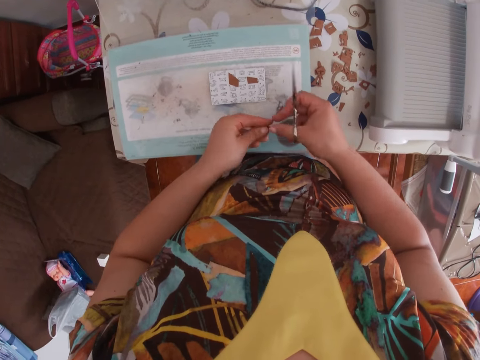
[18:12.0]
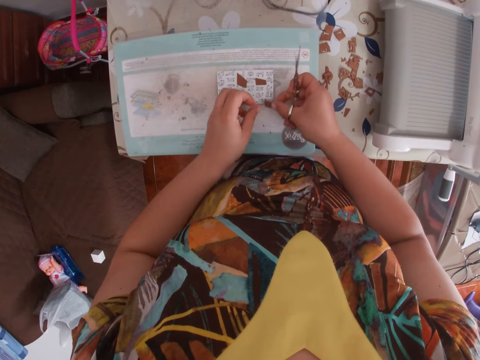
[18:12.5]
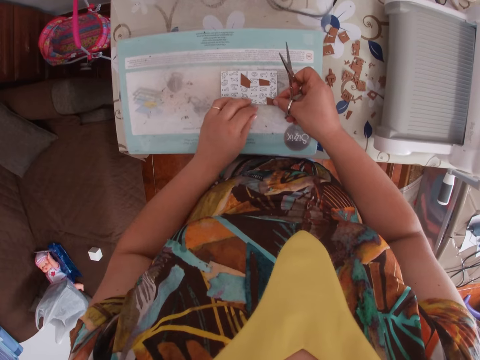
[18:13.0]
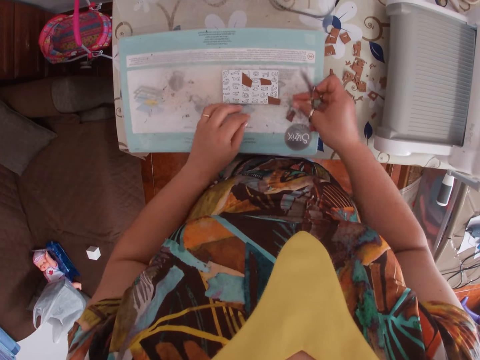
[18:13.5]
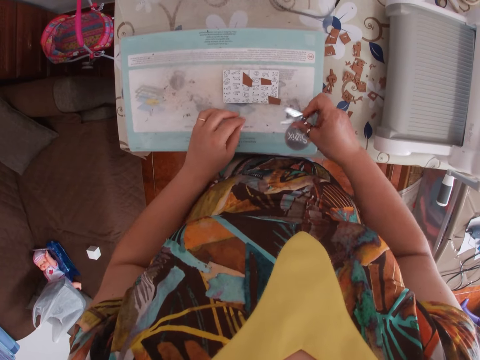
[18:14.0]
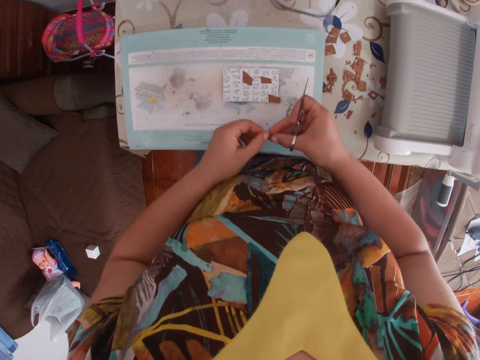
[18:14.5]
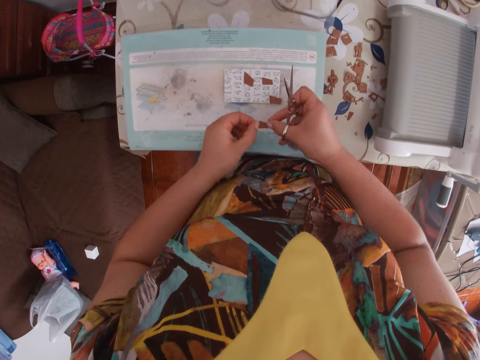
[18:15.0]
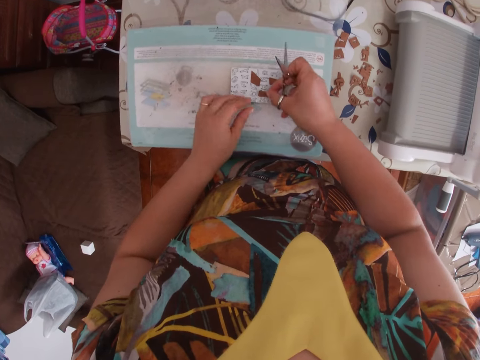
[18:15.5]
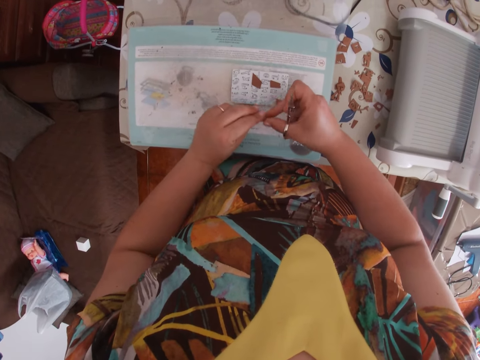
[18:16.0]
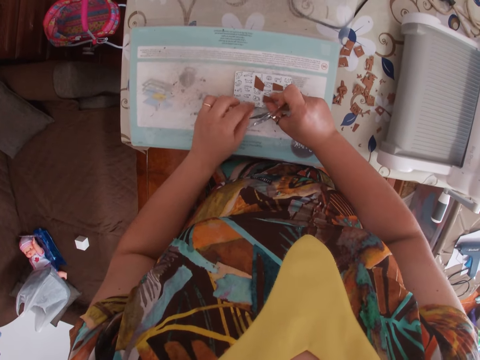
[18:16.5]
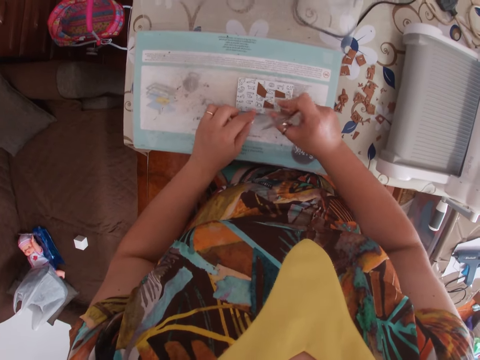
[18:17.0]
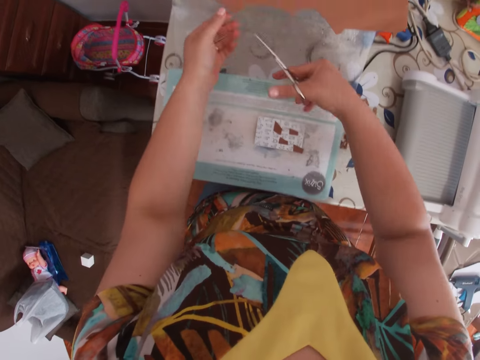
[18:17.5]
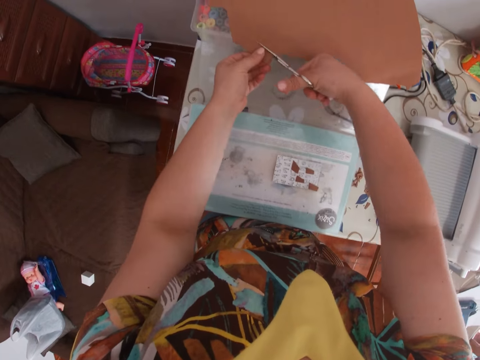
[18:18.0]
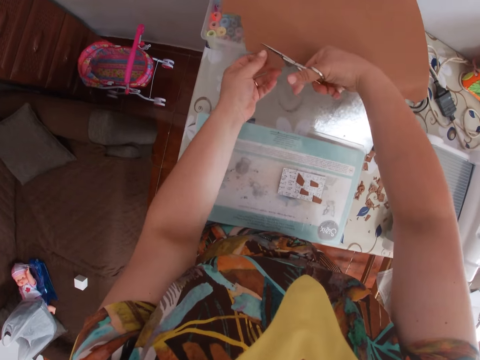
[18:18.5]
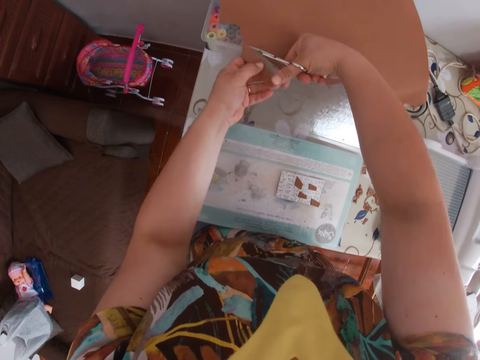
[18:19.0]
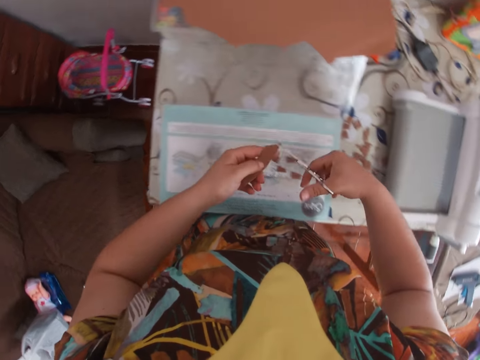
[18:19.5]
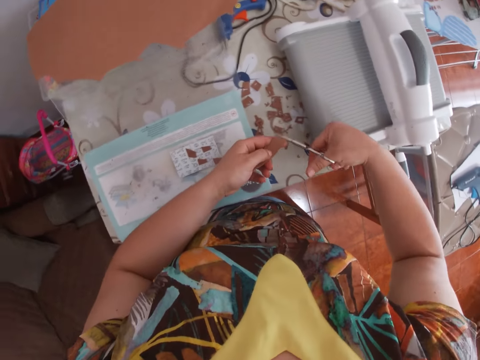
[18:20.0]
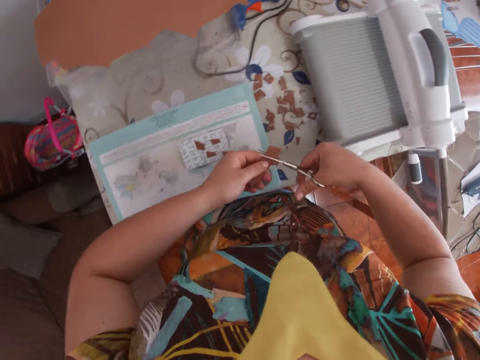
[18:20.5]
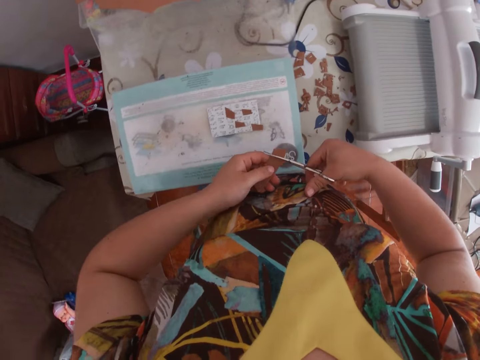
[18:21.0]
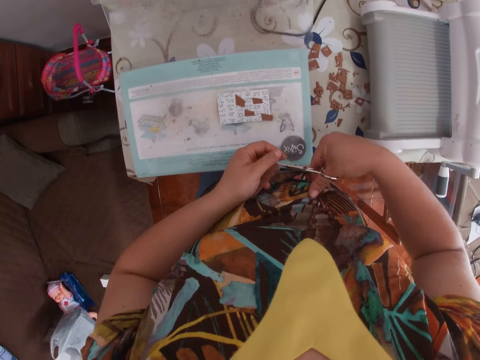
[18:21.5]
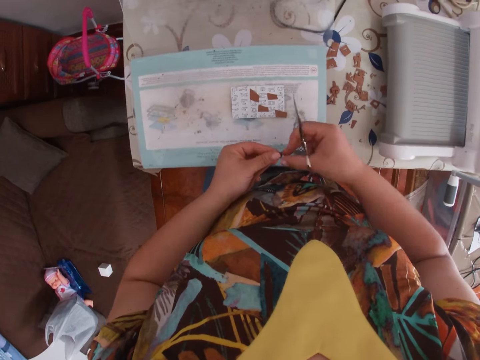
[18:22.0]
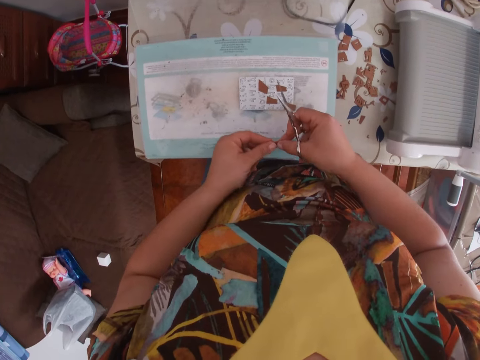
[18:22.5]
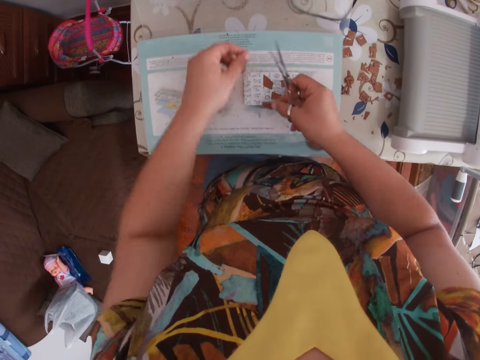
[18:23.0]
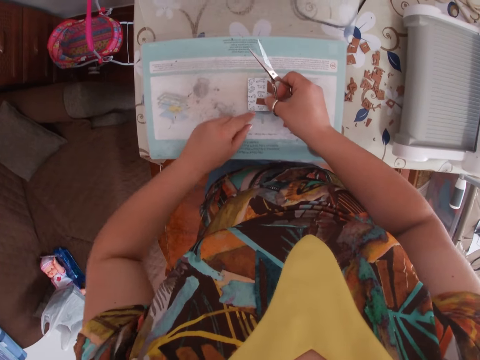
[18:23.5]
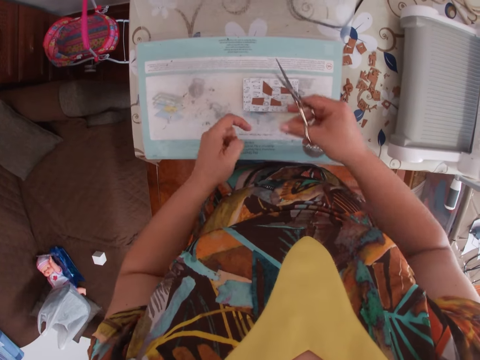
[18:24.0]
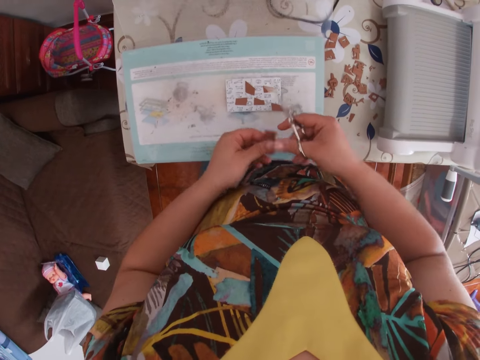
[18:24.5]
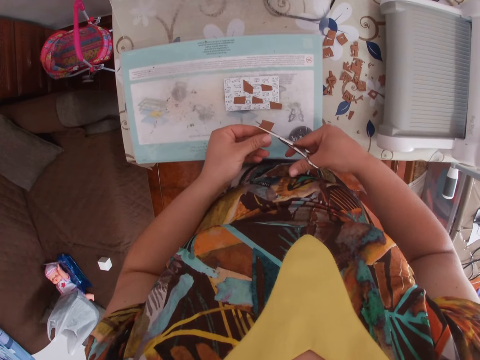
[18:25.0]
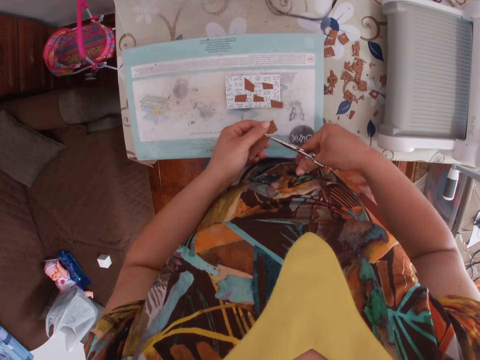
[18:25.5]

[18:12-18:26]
The camera wearer drops the piece of cardboard on the engraving tool. She arranges a paper on the table. She picks up a tiny piece of cardboard from the cutting pad with her left hand. She holds the tiny piece of cardboard with both hands. She drops the piece of cardboard on the engraving tool. She cuts a piece of cardboard with the scissors in her right hand. She cuts a piece from the cardboard. She does it again. She holds the tiny piece of cardboard with both hands. She drops the piece of cardboard on the engraving tool. She arranges the paper on the table. She cuts a piece from the cardboard.

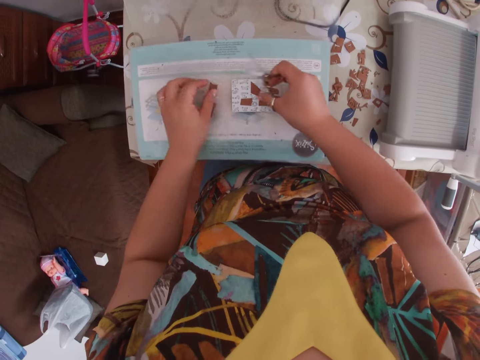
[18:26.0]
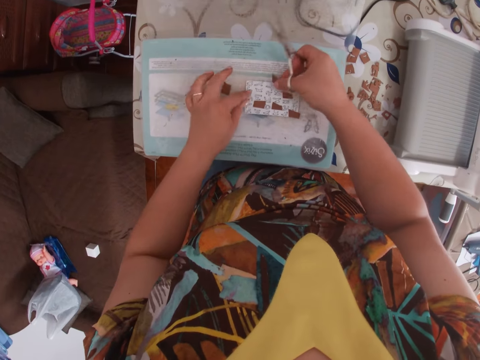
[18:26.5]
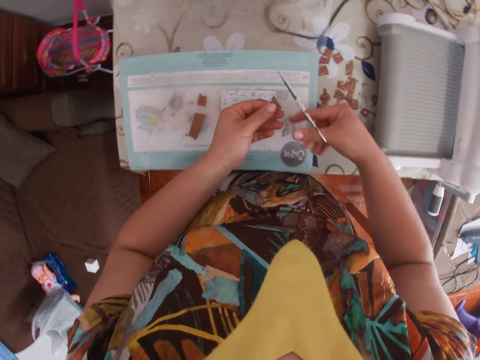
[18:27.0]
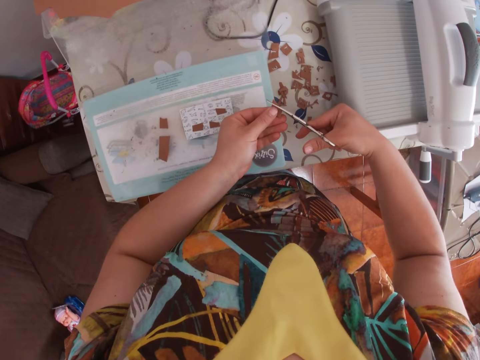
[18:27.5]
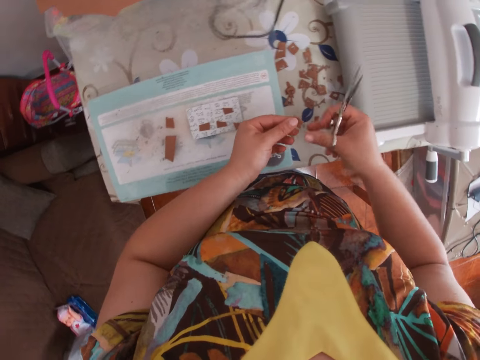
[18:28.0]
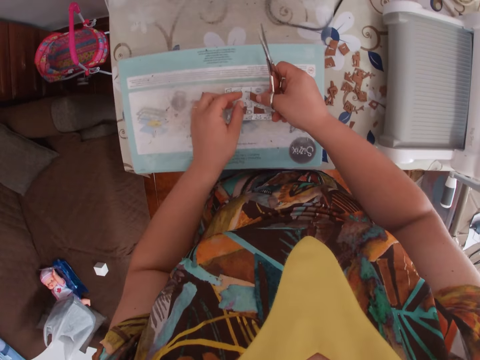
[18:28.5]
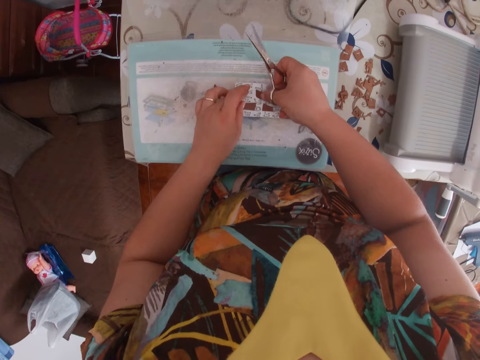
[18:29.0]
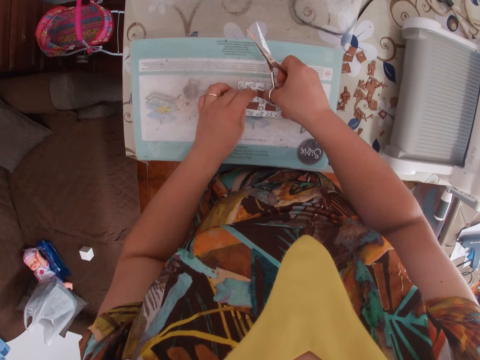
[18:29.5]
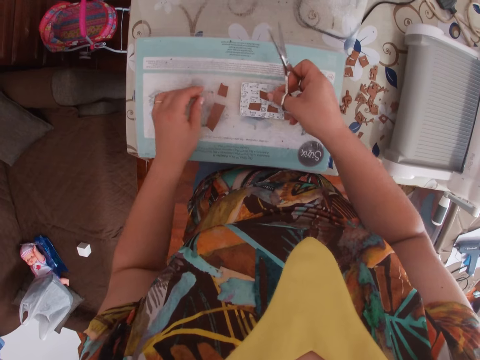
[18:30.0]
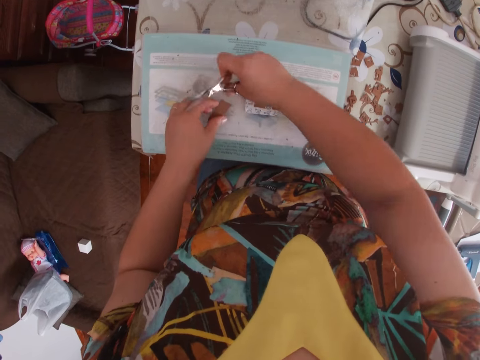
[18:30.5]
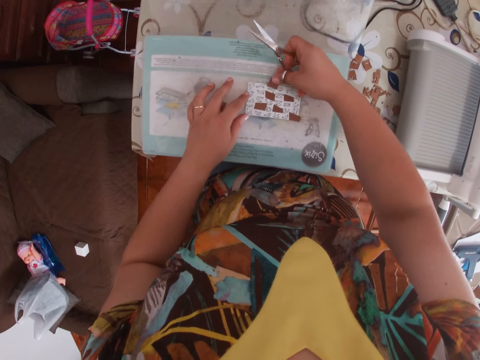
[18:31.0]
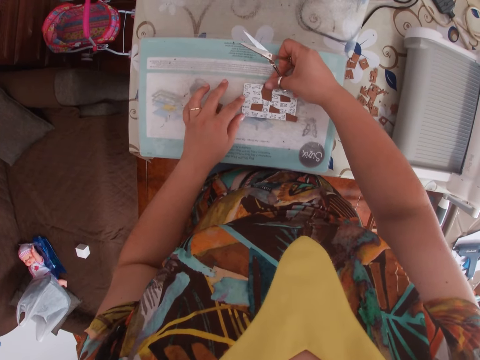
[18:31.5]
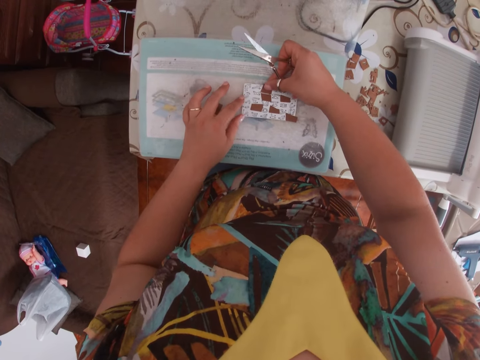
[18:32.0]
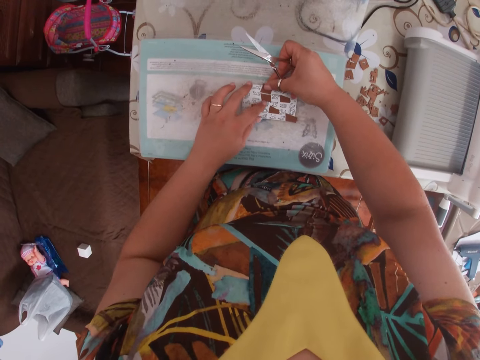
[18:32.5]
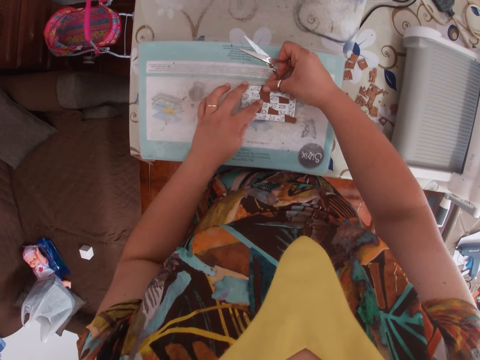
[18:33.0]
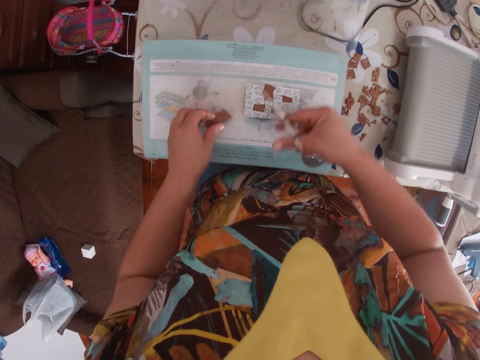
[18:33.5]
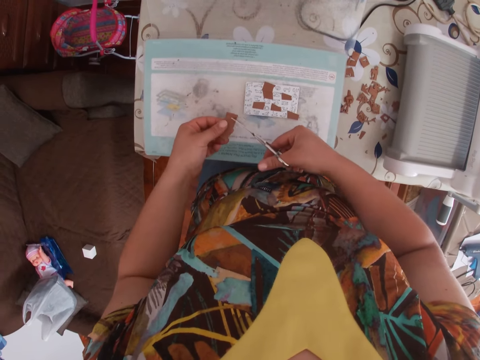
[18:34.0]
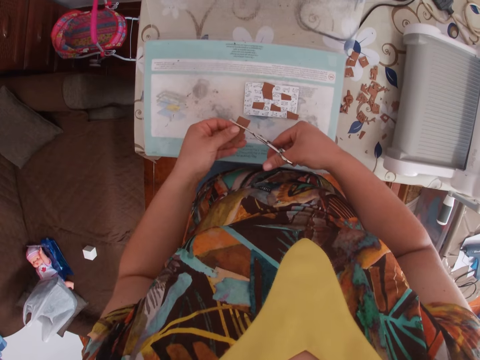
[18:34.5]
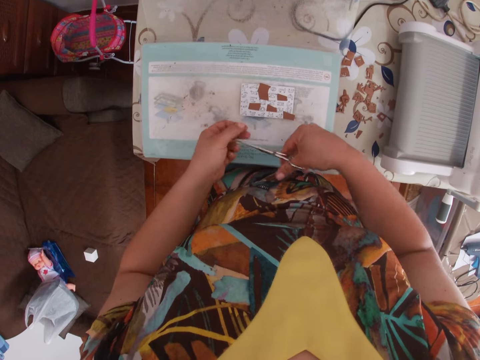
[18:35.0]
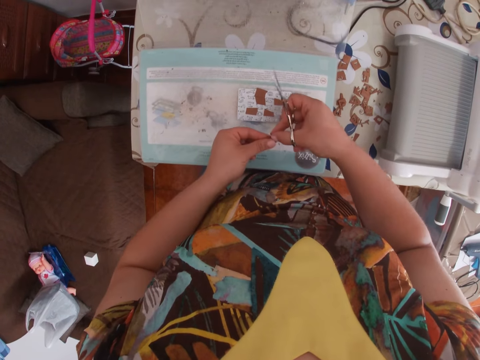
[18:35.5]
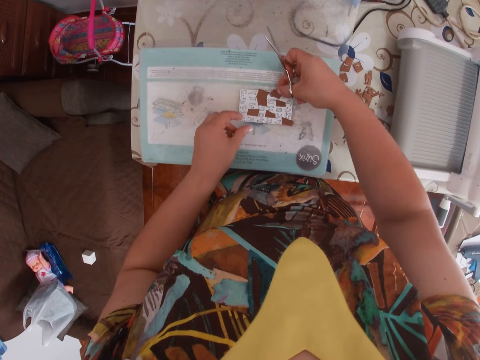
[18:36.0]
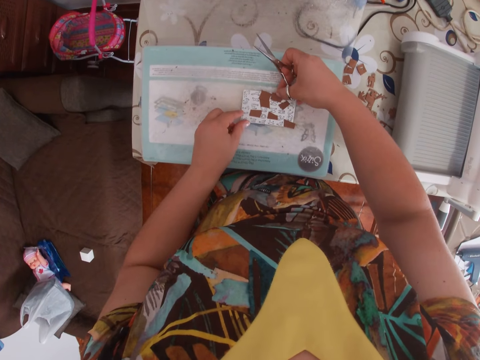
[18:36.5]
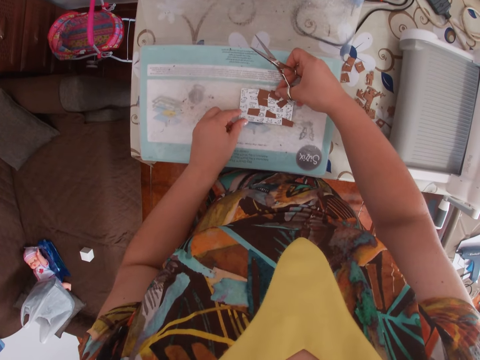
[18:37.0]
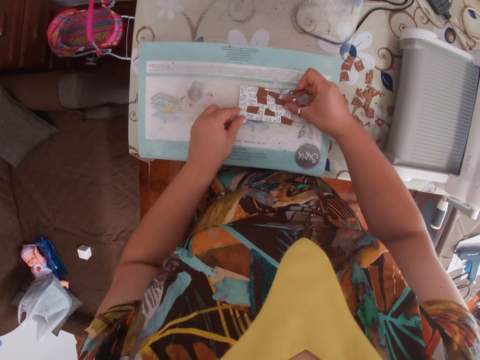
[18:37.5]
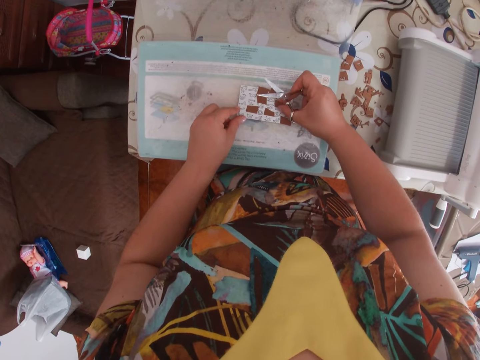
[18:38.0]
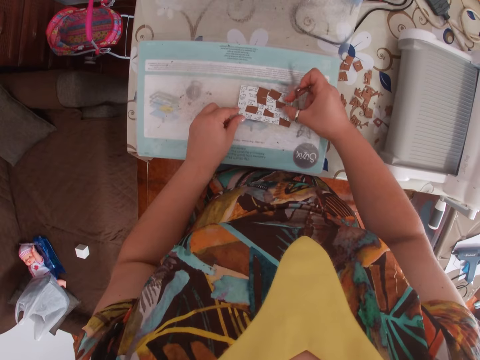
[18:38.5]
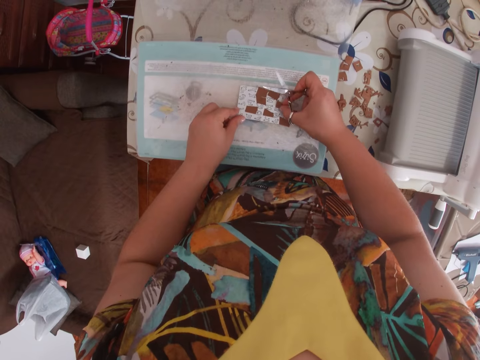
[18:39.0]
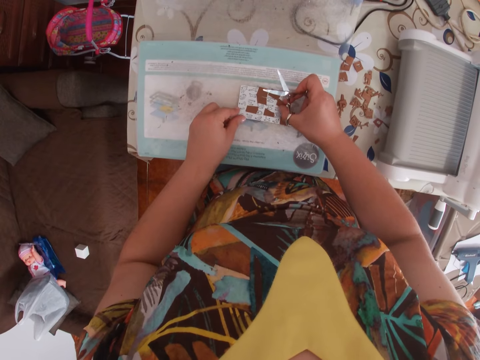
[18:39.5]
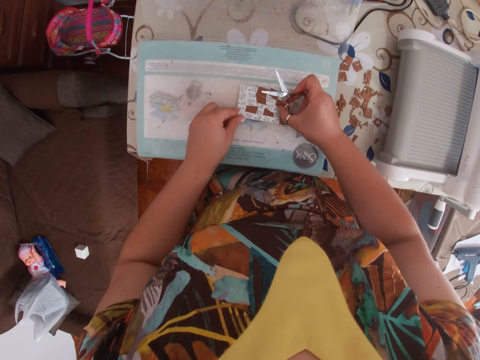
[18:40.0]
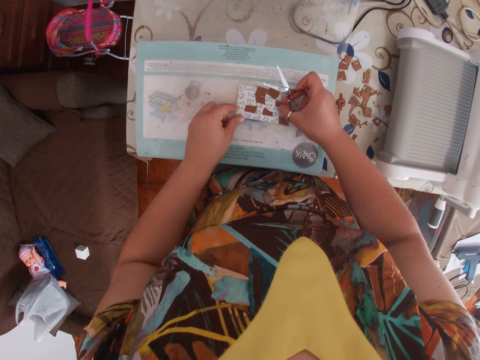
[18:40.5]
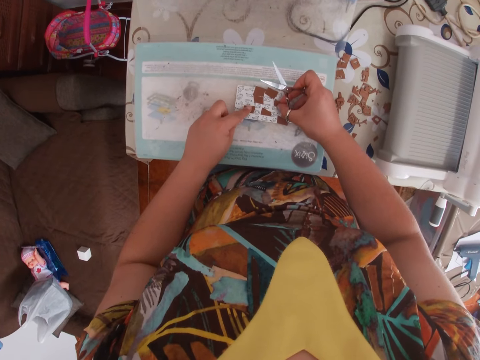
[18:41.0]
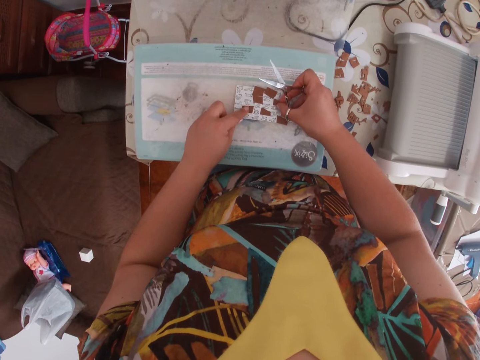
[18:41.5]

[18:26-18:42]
The camera wearer drops the piece of cardboard on the cutting pad. She picks up a tiny piece of cardboard from the cutting pad with her right hand. She holds the tiny piece of cardboard in her left hand. She cuts the tiny piece of cardboard with the scissors in her right hand. She drops the tiny piece of cardboard on the cutting pad. She picks up a tiny piece of cardboard from the cutting pad with her right hand. She drops the tiny piece of cardboard on the engraving tool. She arranges a paper on top of another paper. She picks up a piece of cardboard from the cutting pad with her left hand. She cuts the piece of cardboard with the scissors in her right hand. She drops the tiny piece of cardboard on the engraving tool. She adjusts the tiny pieces of cardboard on the engraving tool.
